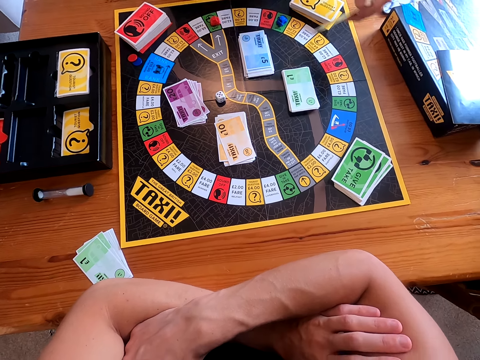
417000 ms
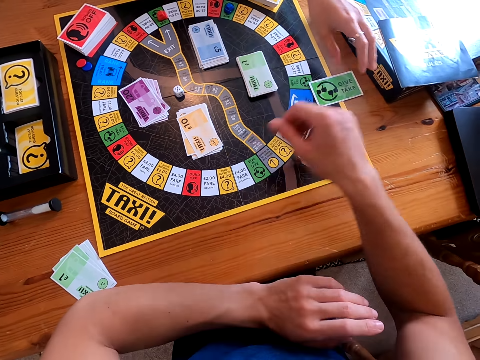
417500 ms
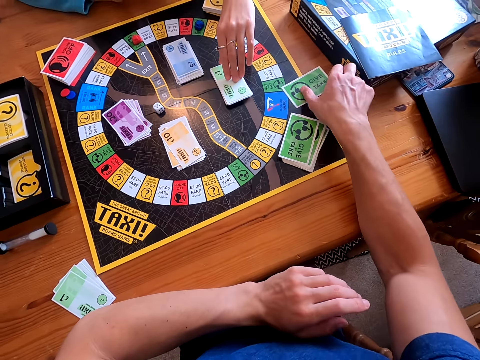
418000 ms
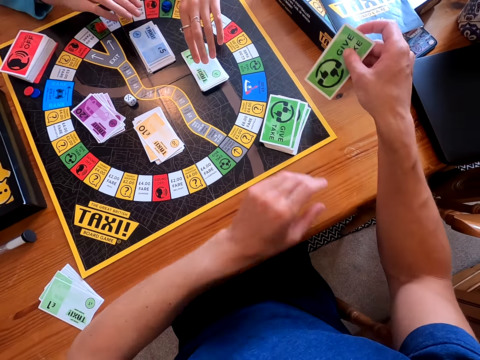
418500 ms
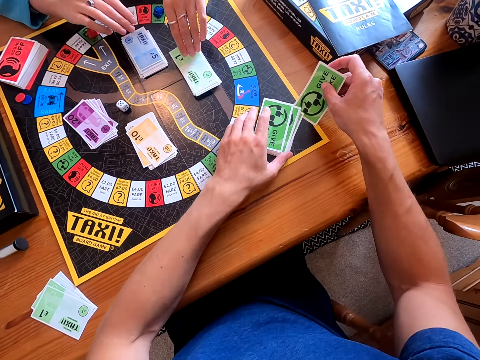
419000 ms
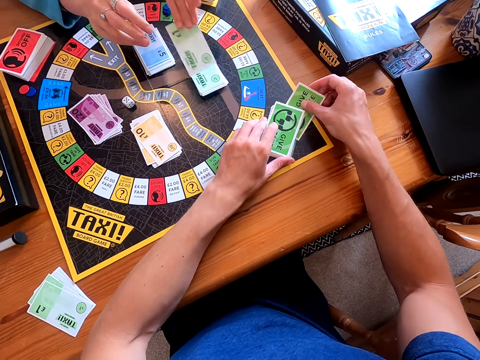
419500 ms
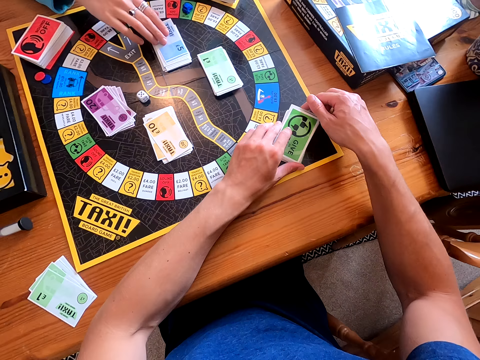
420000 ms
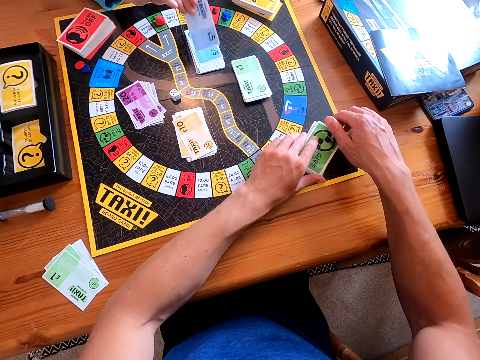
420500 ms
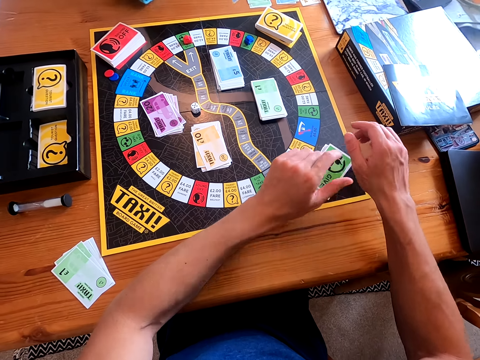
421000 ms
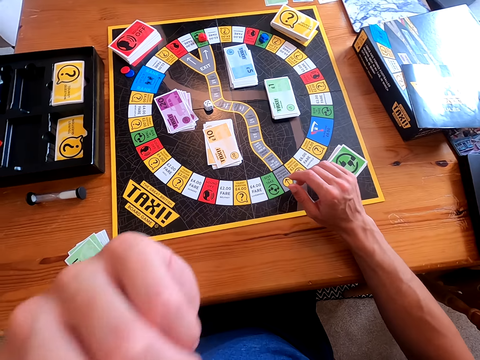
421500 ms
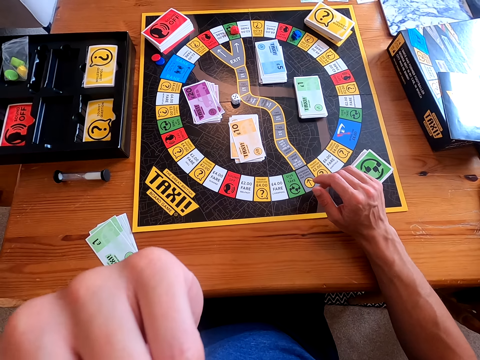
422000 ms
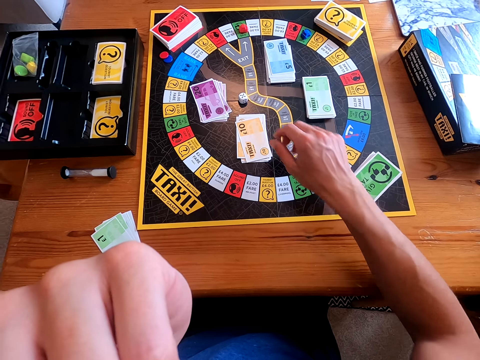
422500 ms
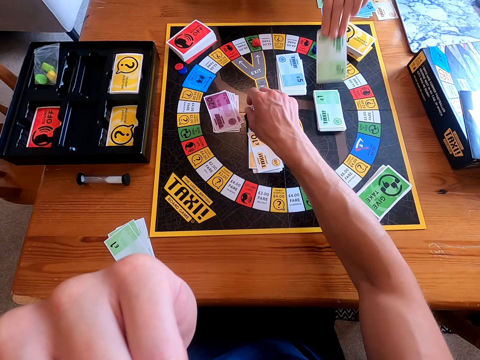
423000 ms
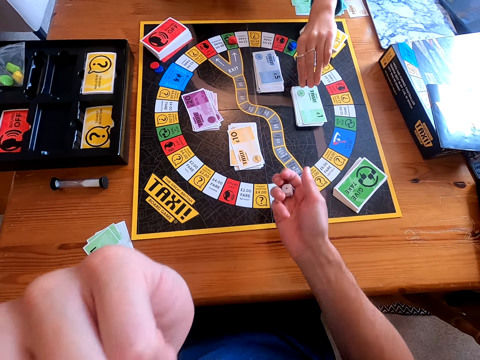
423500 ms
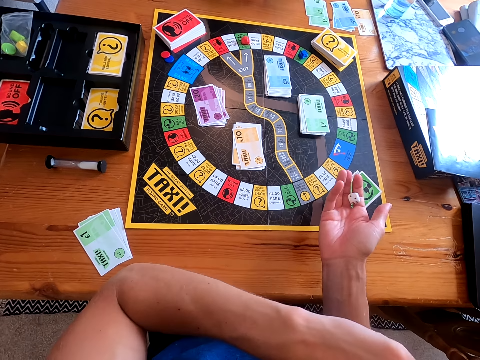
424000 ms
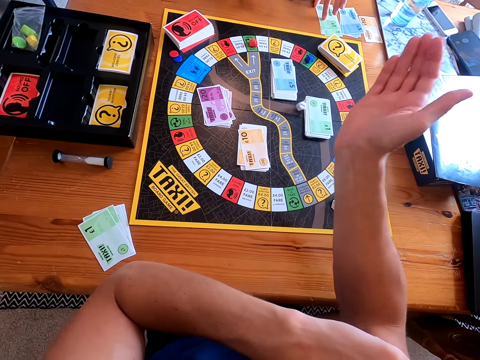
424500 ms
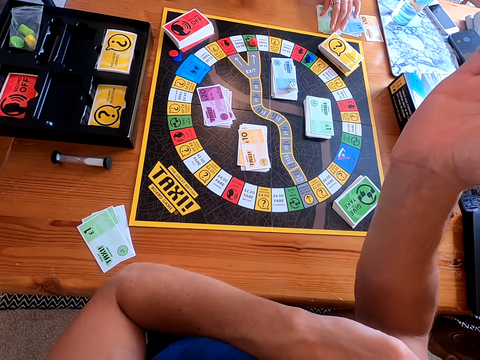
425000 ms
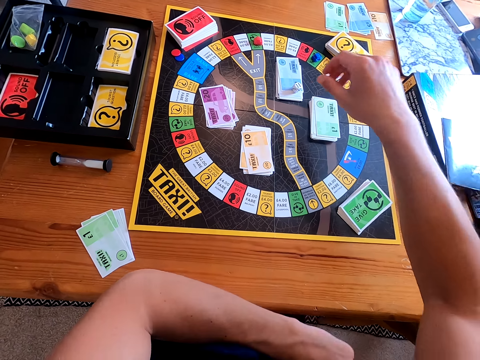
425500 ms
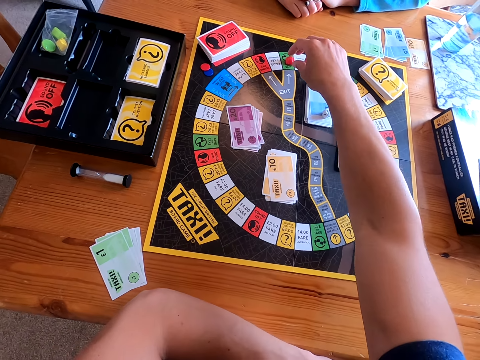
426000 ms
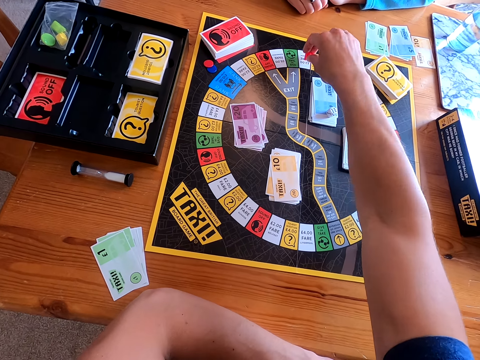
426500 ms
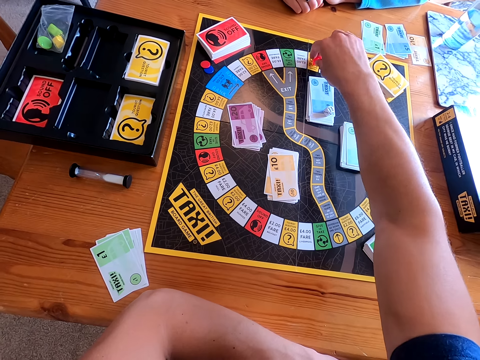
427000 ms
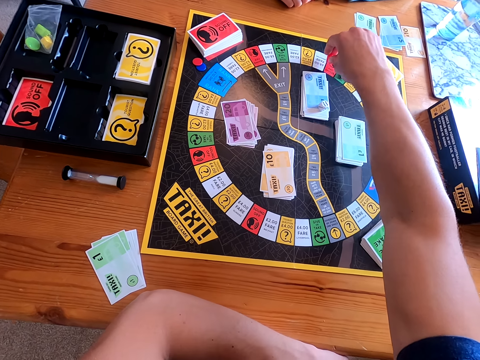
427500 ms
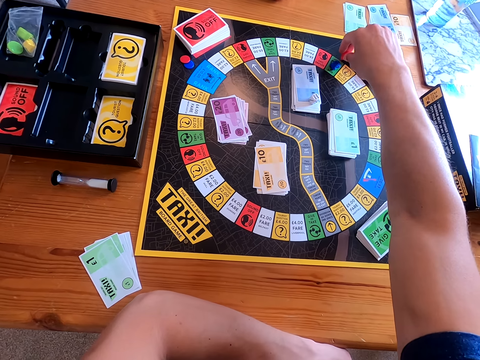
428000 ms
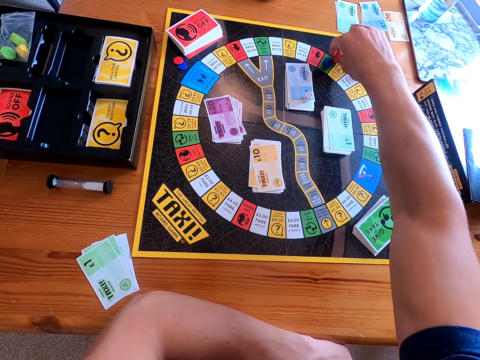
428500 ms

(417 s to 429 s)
A woman places the card on the table. The camera wearer picks the card. He holds the cards and places the card on the other cards. The woman picks a card from the table. The camera wearer picks a dice from the board. He rolls the dice in his hand, throws the dice on the board and drops the dice. He moves the piece forward on the board.

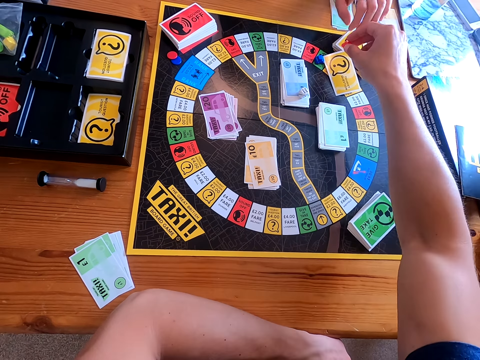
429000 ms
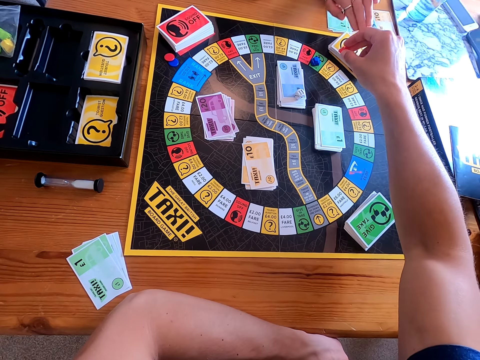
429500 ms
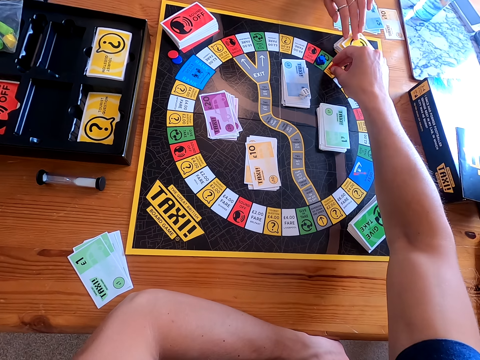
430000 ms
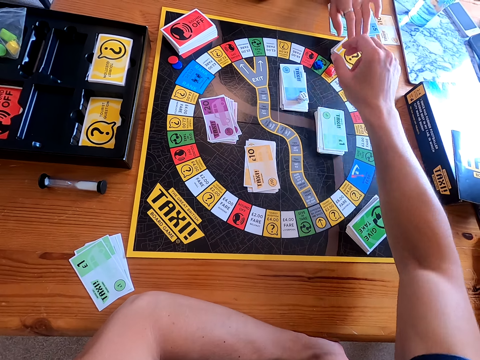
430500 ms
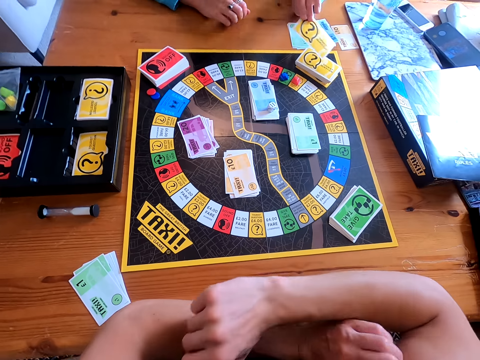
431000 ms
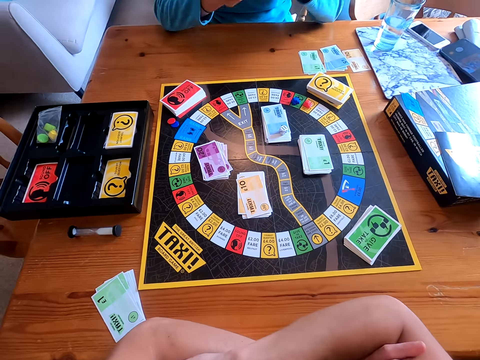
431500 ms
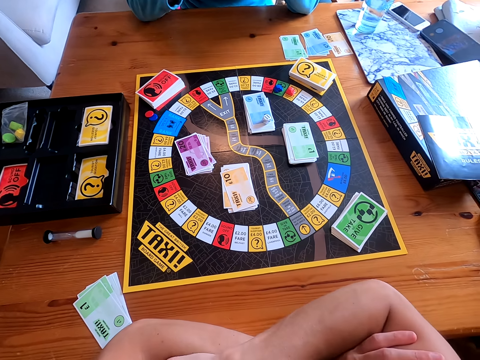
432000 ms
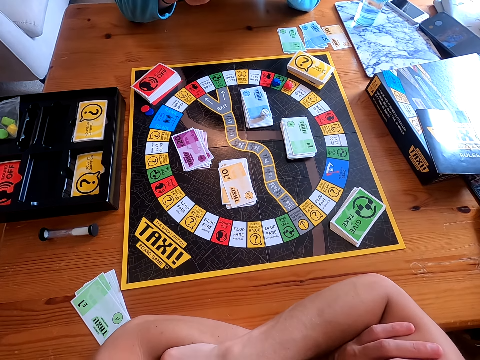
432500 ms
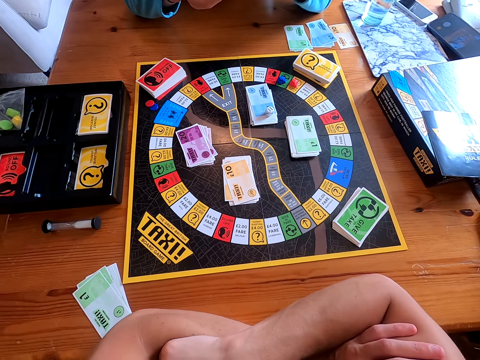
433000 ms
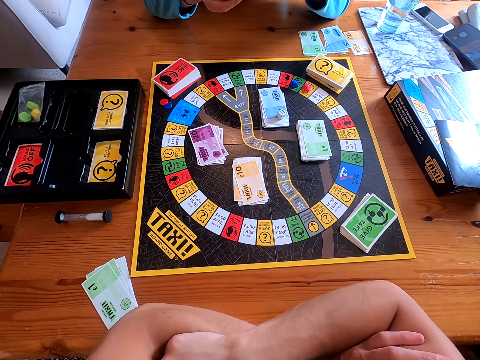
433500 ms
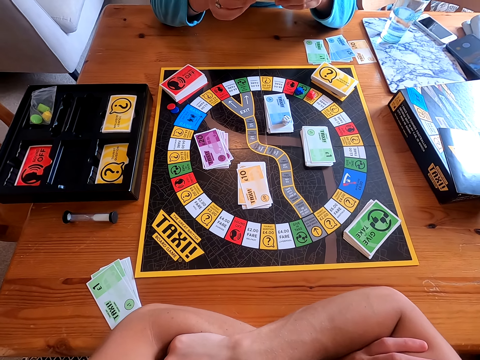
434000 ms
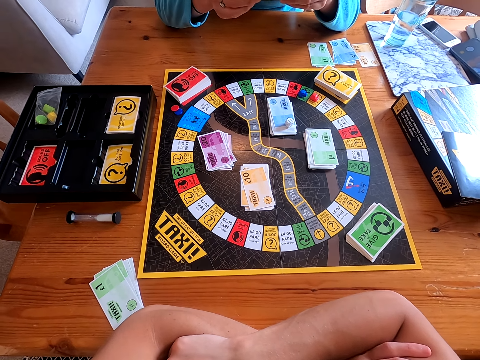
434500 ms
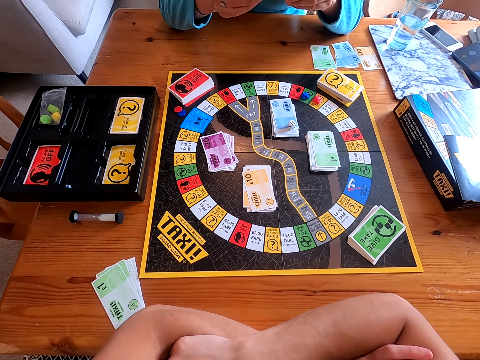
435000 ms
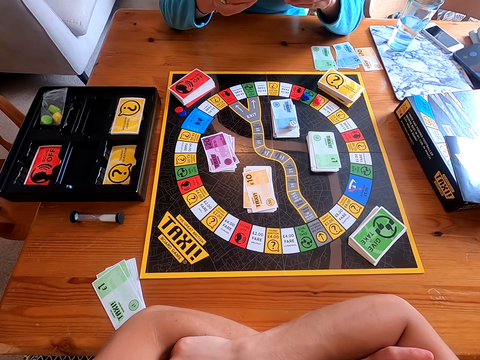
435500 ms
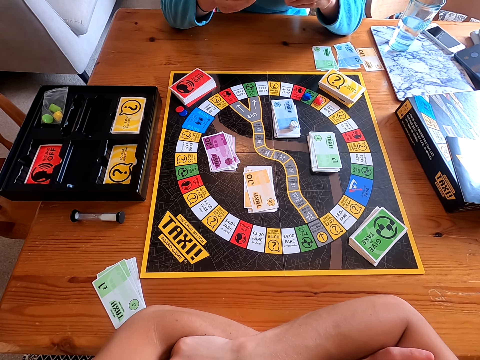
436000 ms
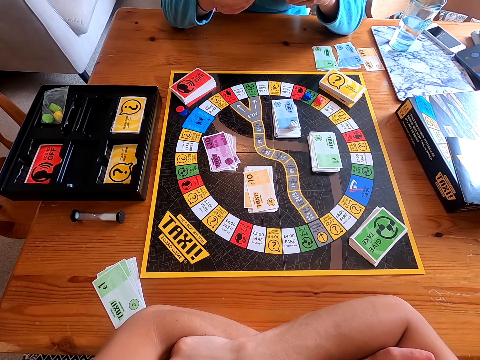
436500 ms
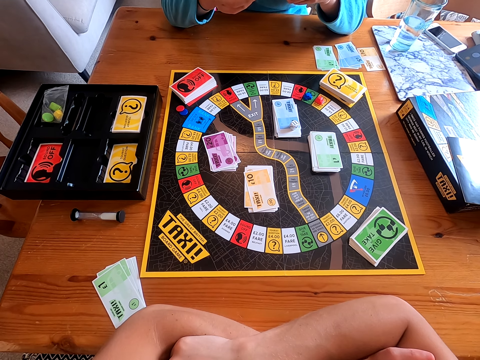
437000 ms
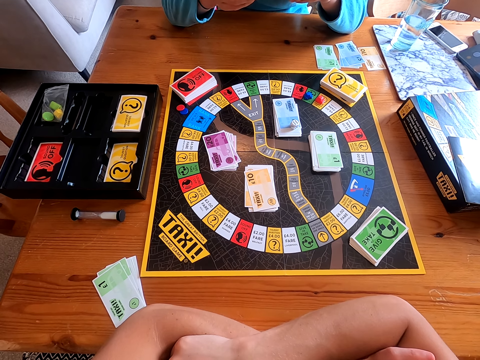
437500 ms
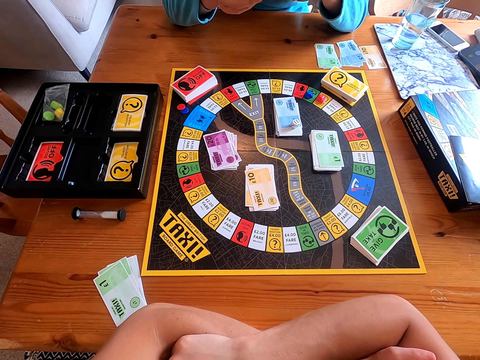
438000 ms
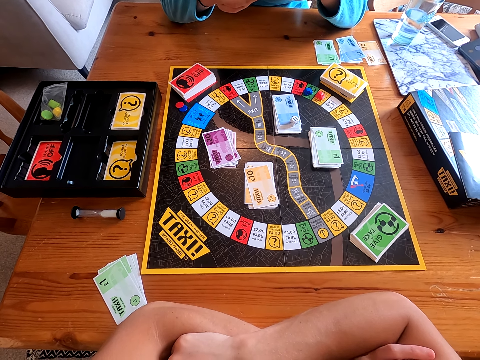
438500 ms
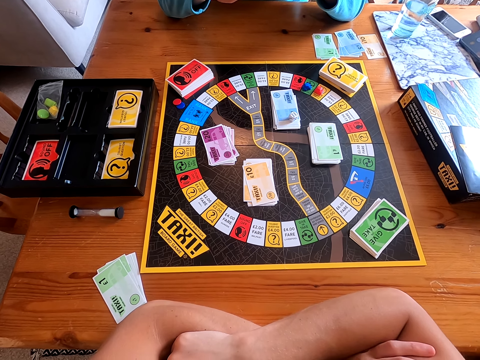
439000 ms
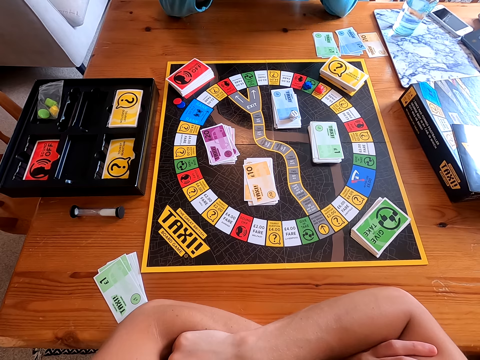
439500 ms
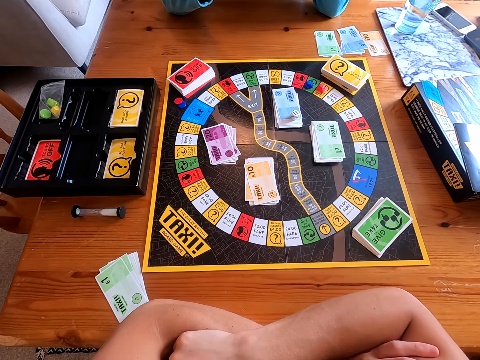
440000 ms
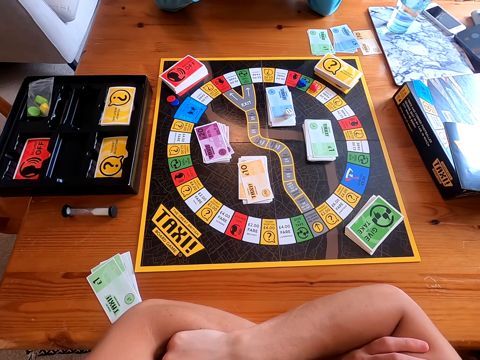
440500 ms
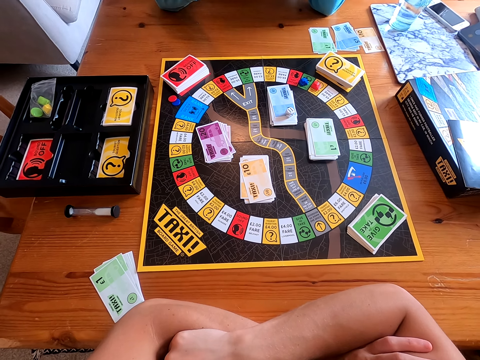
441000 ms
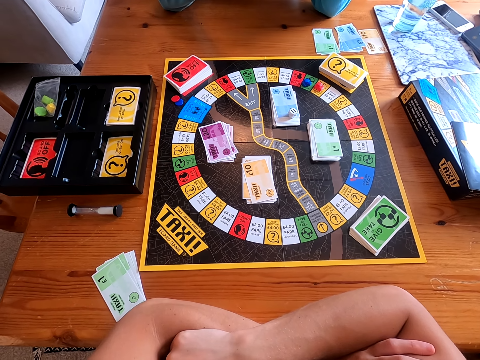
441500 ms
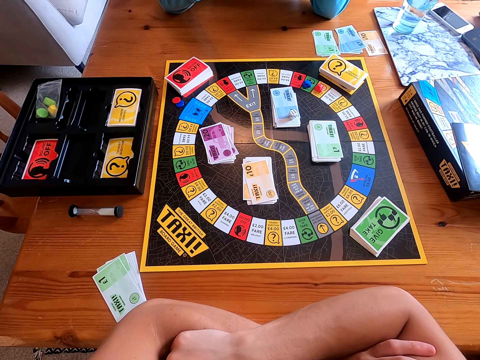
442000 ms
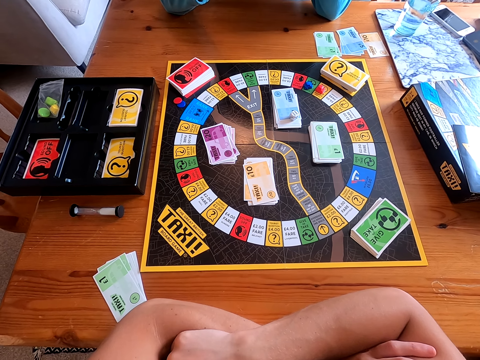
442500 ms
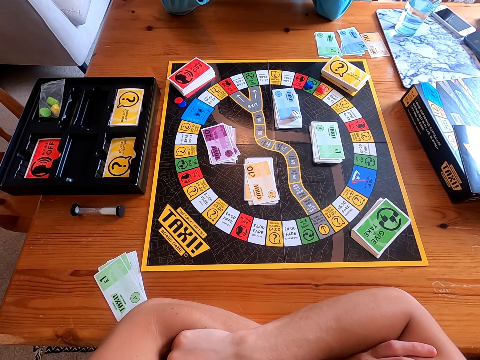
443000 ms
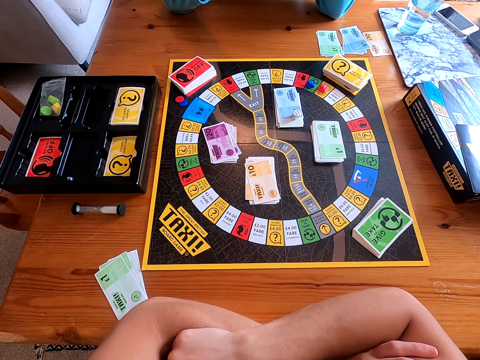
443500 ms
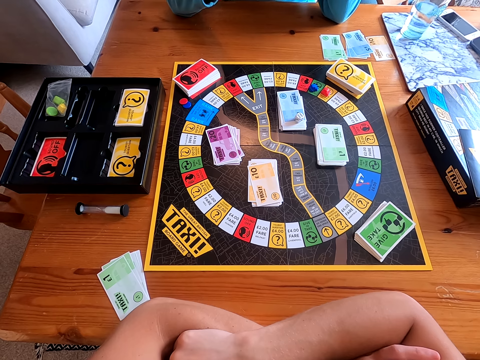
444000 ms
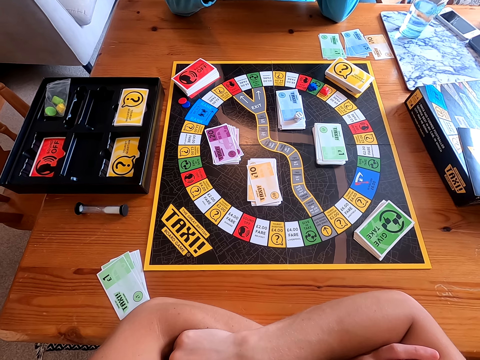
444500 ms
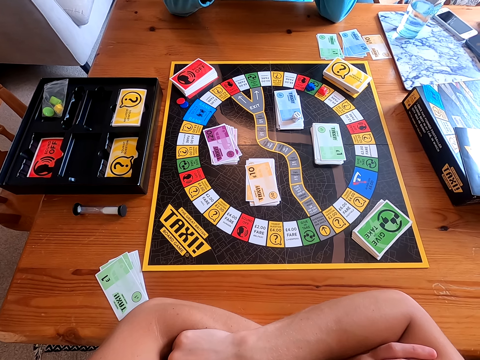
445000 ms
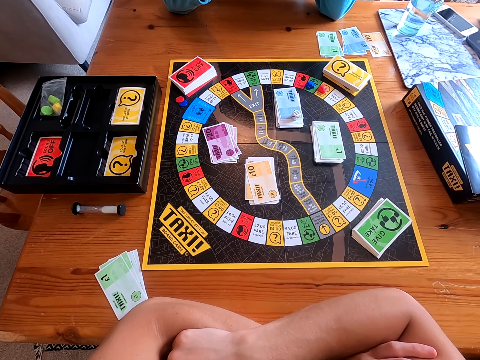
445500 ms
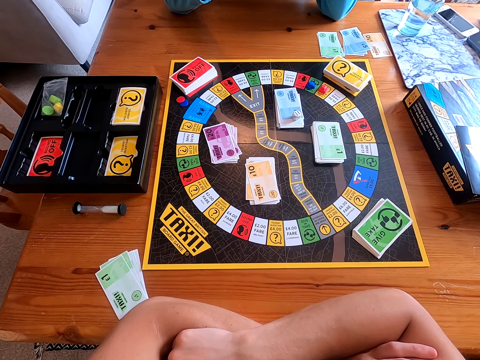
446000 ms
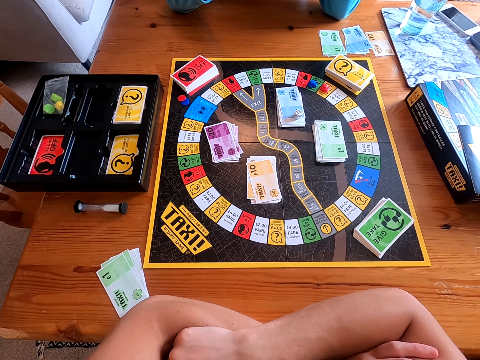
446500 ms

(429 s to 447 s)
A woman joins the card with other cards. She picks a card from the board. She reads the question on the card. The camera wearer answers the question on the card. They talk to the woman.
